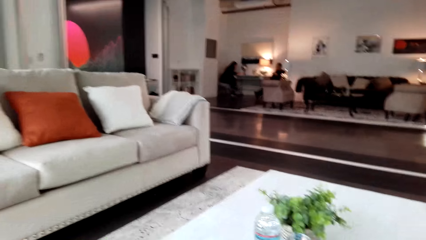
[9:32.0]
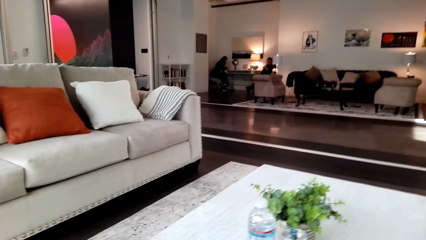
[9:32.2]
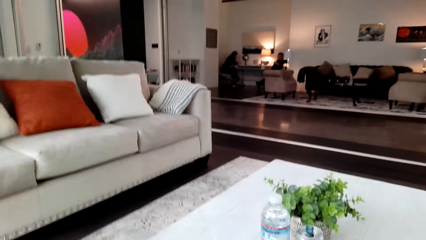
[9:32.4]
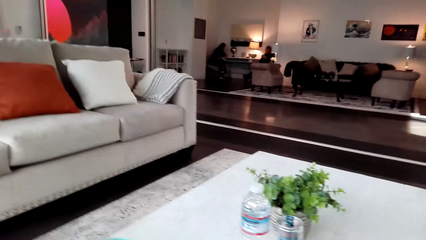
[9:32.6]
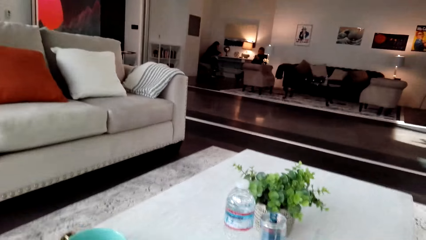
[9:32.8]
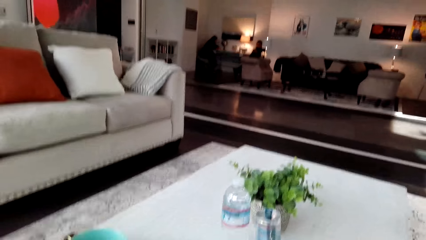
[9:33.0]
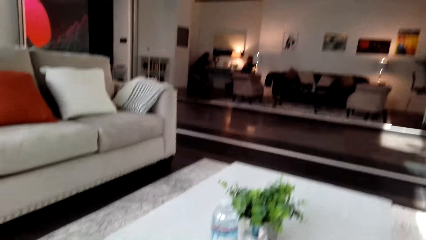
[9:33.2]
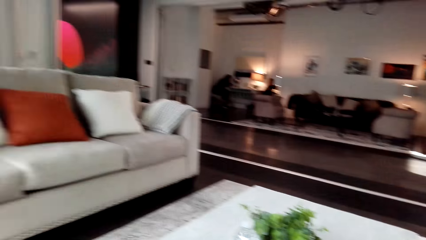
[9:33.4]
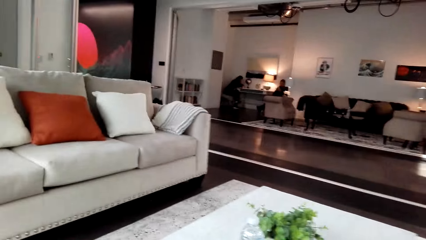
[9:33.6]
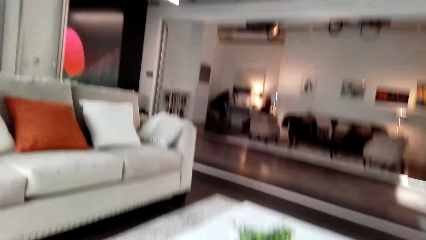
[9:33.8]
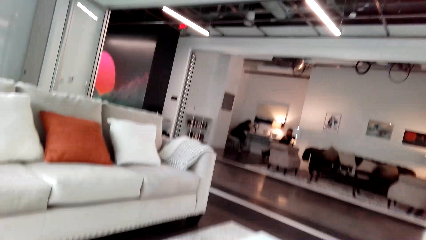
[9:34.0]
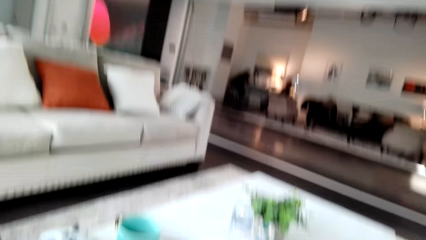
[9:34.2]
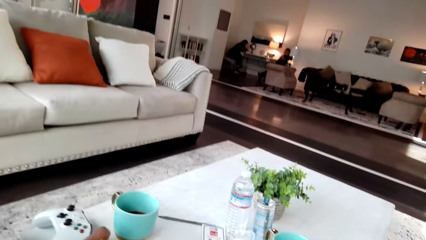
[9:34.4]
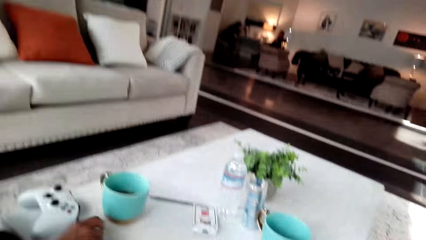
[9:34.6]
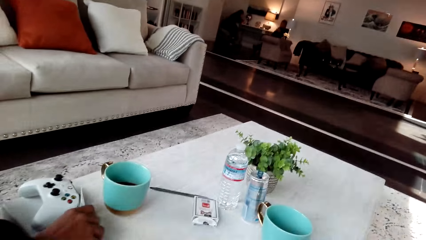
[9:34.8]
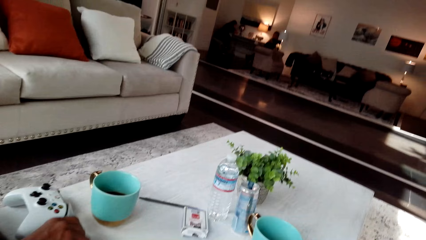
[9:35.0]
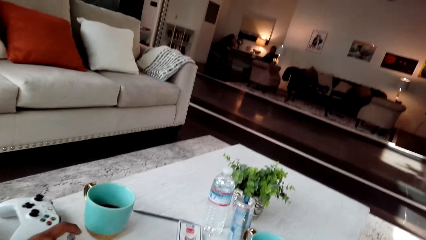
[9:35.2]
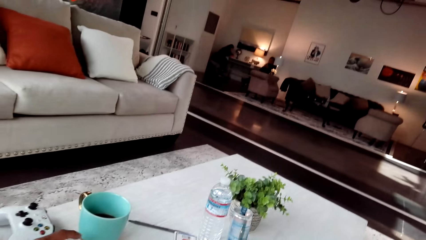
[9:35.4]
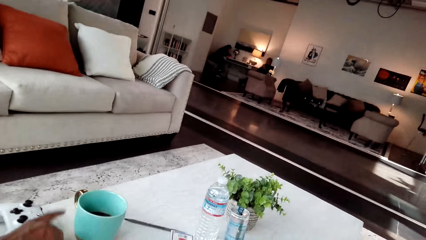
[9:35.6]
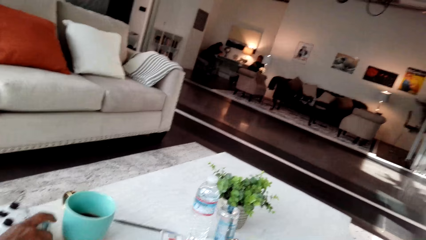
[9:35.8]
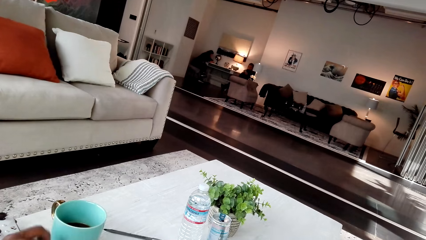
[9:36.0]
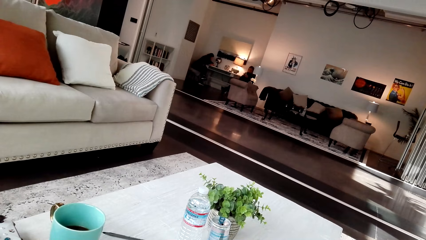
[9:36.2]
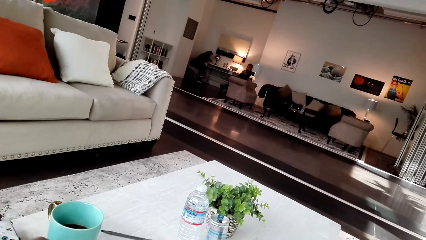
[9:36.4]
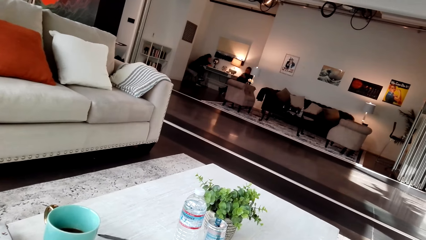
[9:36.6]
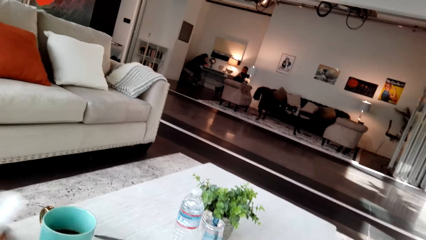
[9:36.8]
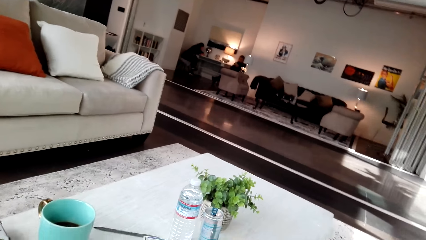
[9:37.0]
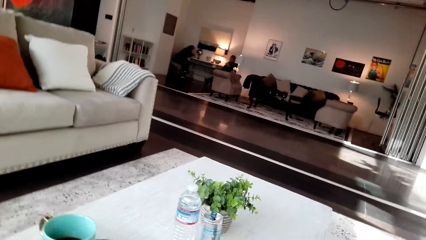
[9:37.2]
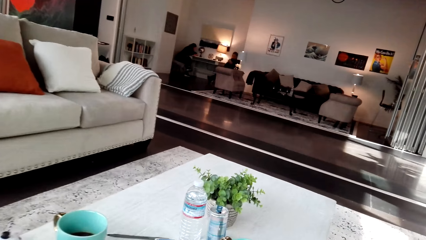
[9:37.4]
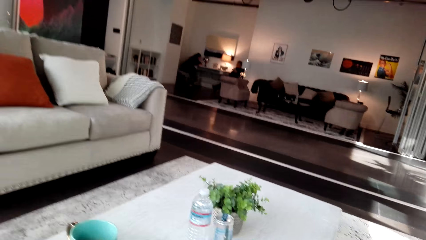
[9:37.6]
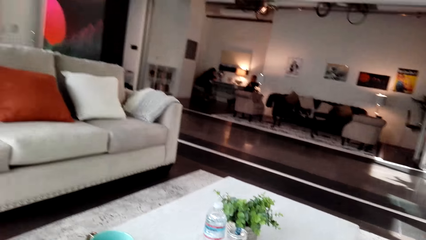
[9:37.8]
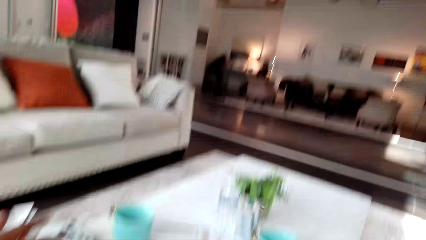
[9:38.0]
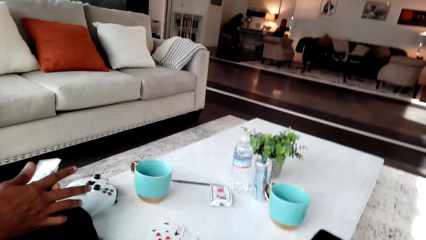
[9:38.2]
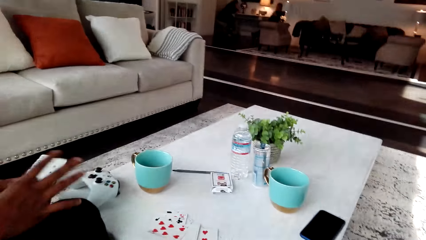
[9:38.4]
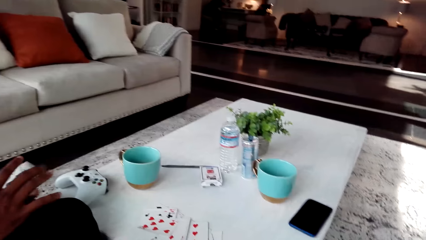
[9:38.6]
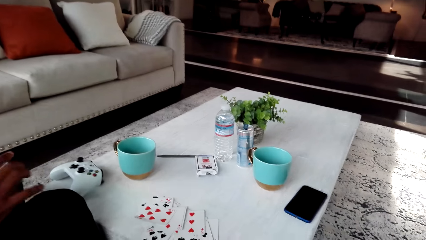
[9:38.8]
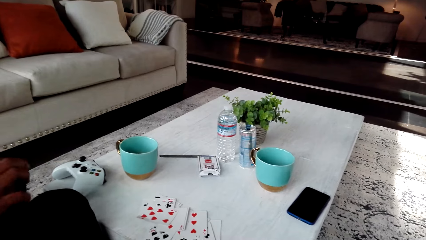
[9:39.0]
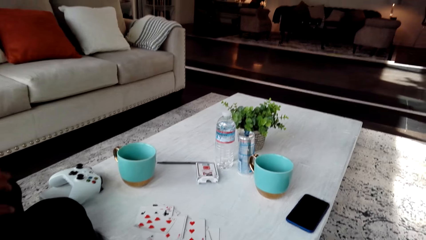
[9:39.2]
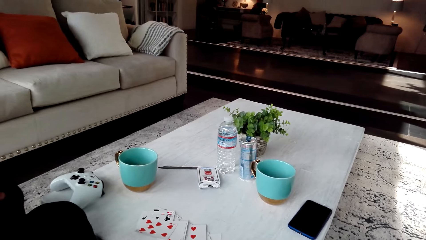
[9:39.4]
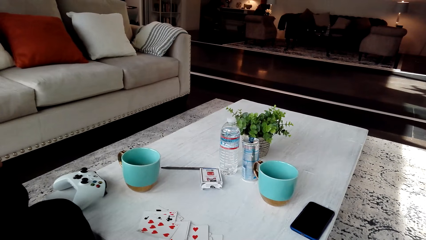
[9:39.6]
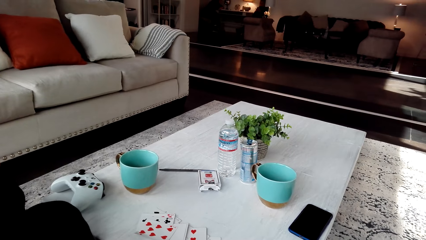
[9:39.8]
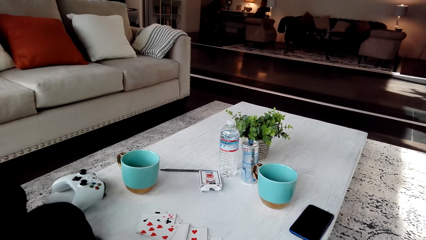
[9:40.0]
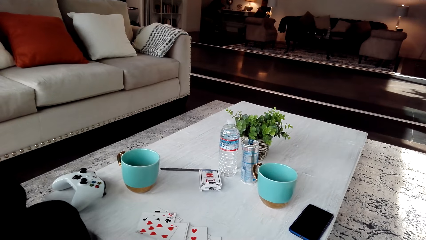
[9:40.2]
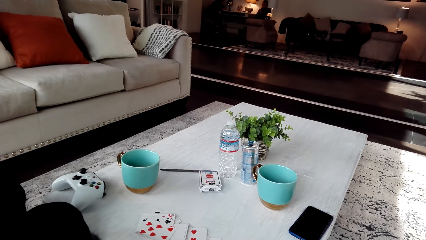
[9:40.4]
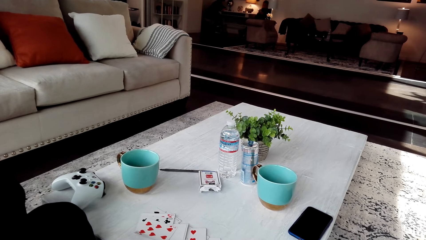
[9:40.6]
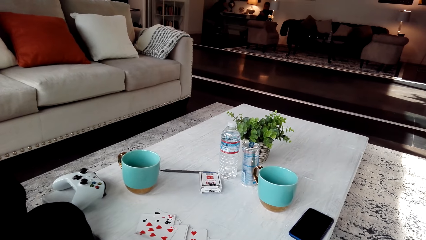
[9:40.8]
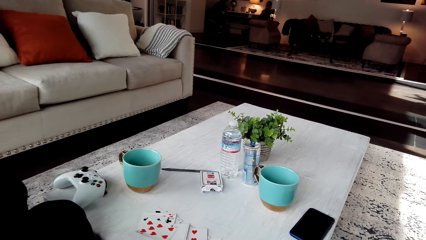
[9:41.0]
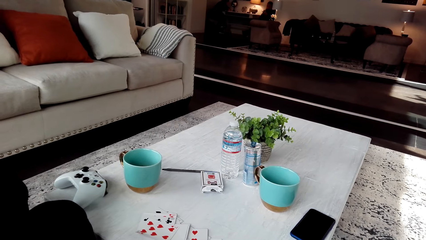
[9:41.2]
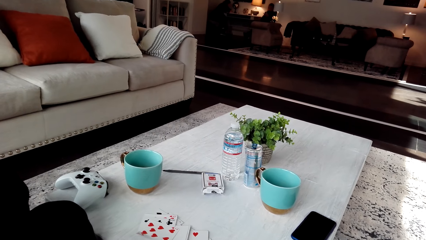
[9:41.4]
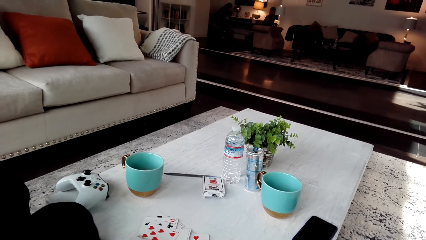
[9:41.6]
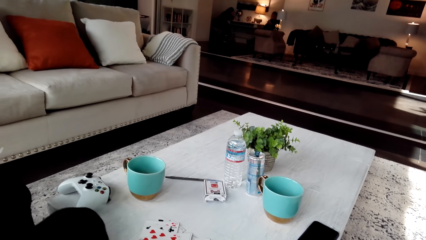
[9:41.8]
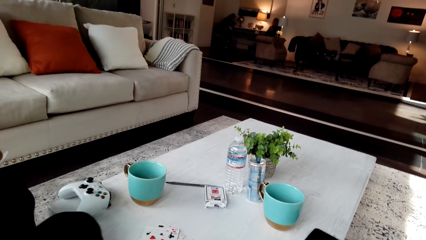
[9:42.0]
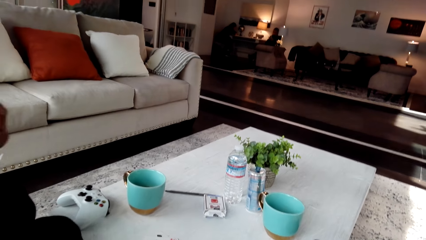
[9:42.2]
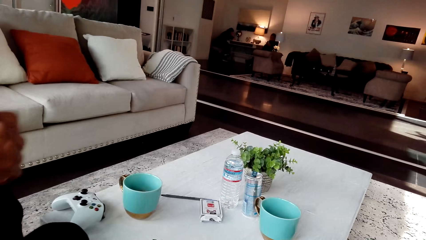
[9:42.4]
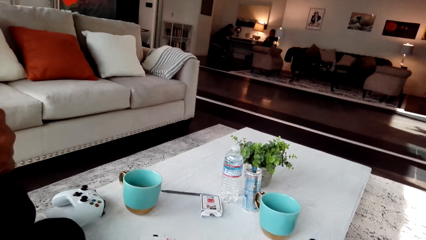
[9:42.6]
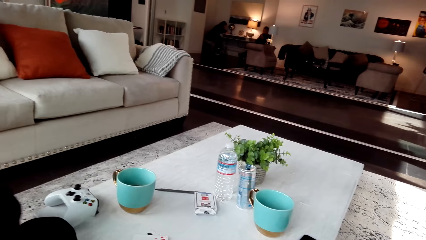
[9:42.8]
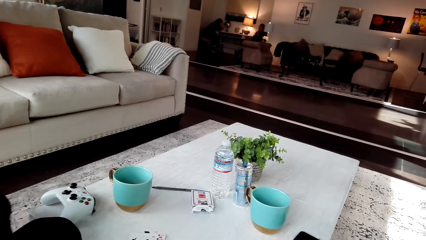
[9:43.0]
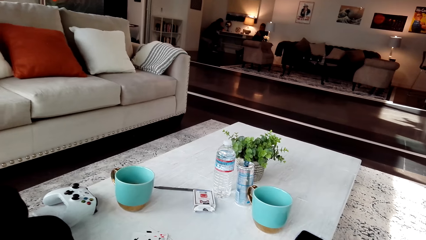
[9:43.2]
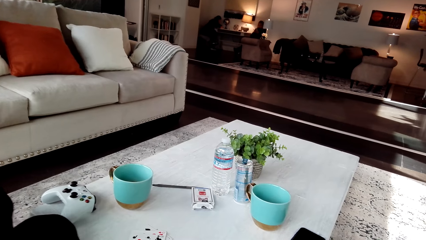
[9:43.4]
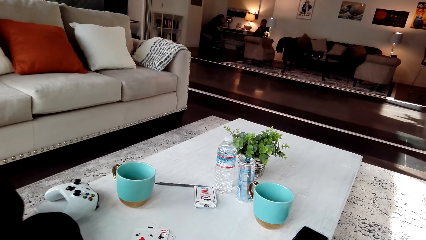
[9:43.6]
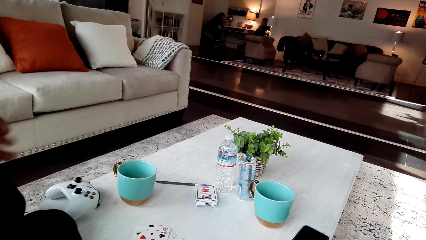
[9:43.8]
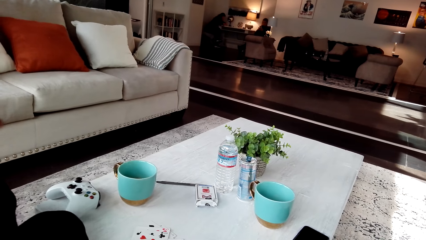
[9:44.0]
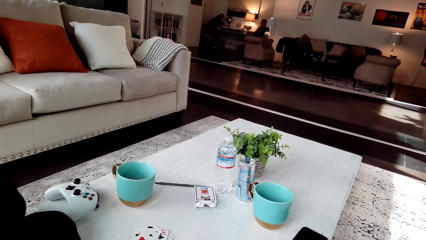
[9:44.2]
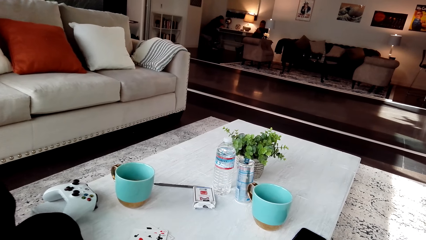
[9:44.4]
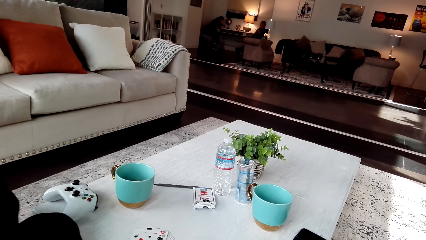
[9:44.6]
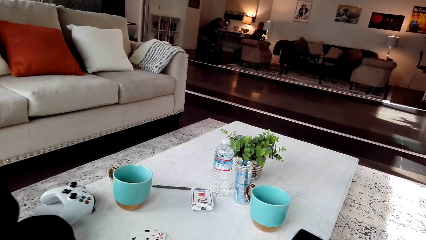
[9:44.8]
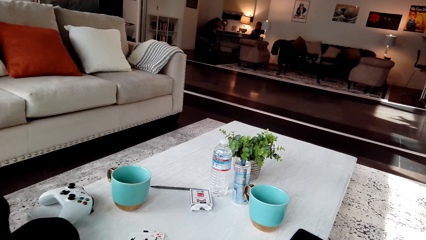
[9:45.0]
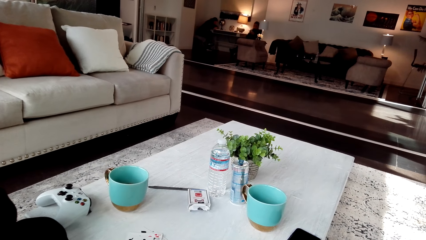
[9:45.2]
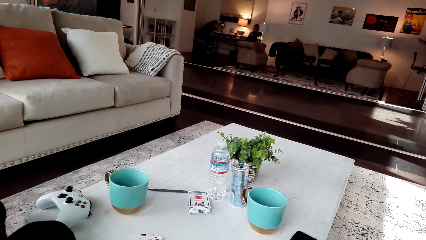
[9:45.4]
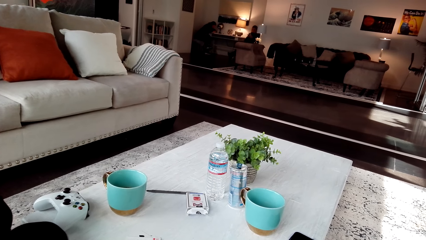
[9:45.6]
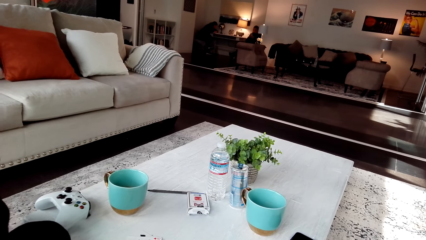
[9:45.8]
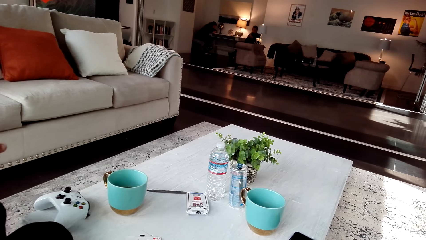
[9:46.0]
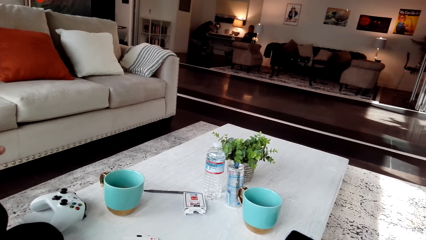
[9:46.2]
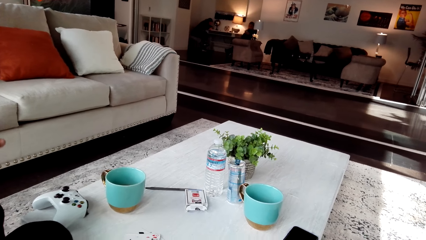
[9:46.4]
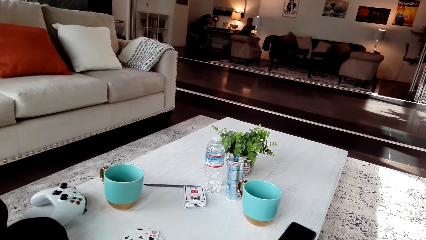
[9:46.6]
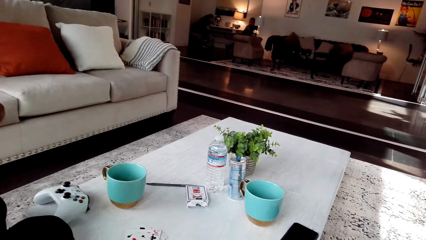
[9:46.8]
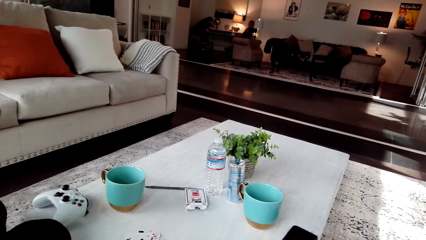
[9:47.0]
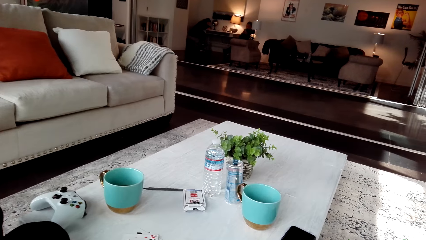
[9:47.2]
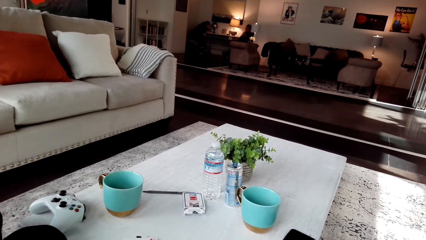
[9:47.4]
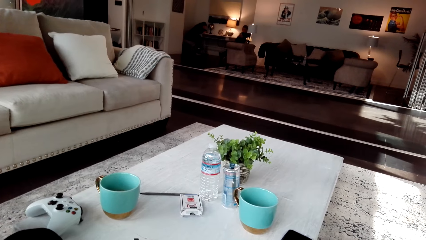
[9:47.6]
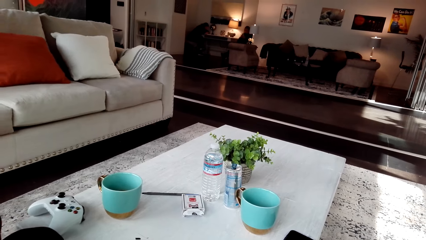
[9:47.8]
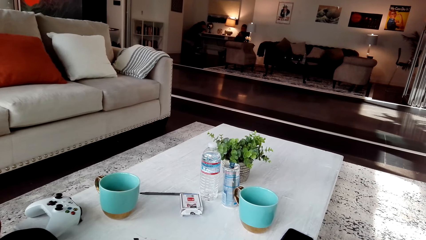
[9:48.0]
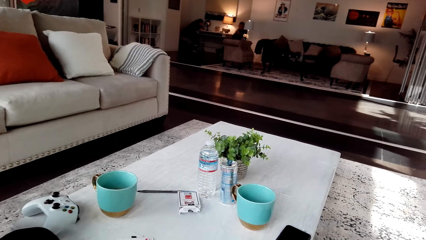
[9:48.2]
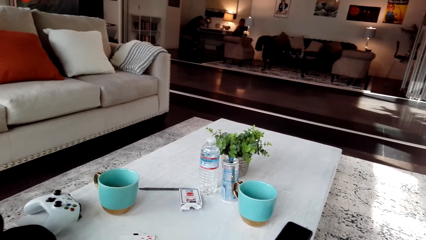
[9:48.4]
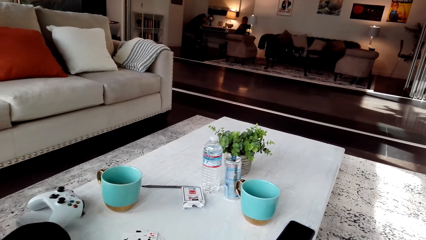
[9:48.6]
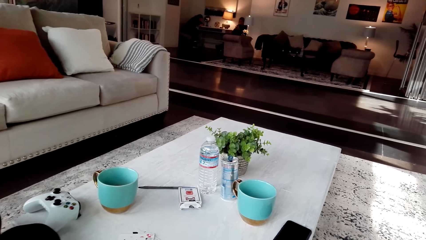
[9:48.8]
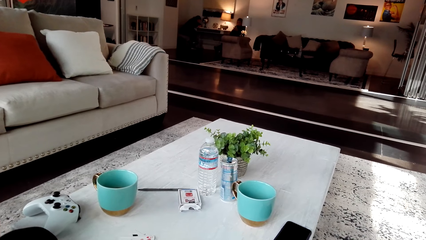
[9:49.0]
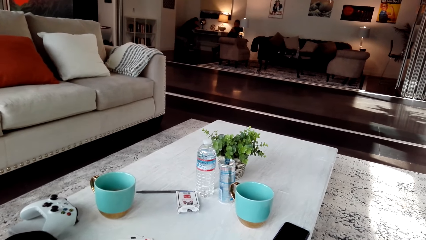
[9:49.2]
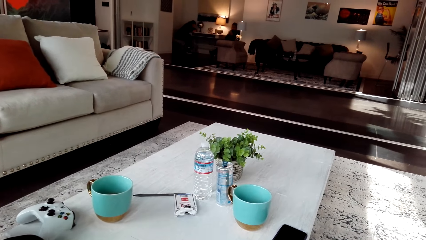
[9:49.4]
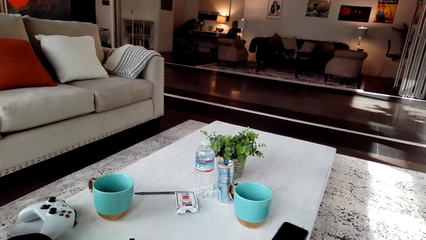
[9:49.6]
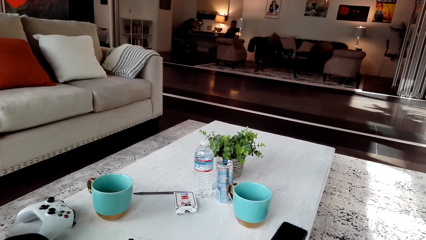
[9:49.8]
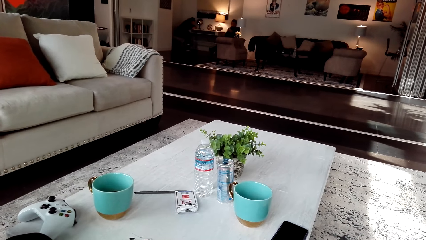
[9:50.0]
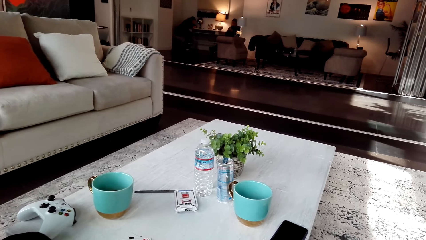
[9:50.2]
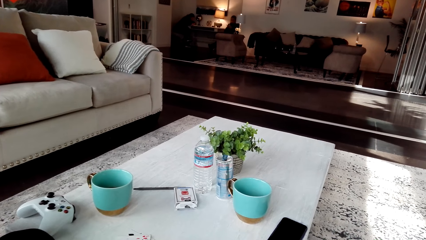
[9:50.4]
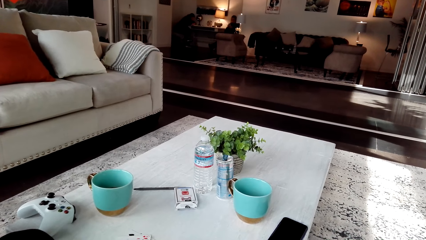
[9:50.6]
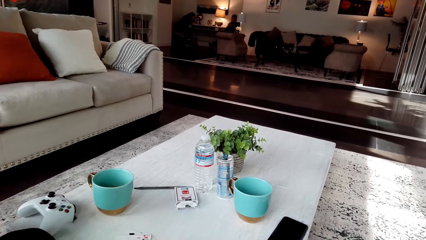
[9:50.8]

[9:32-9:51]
The camera wearer converses with a man. The man holds the cards and moves his body.
